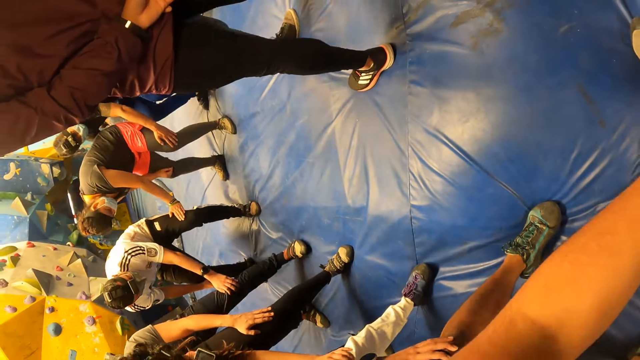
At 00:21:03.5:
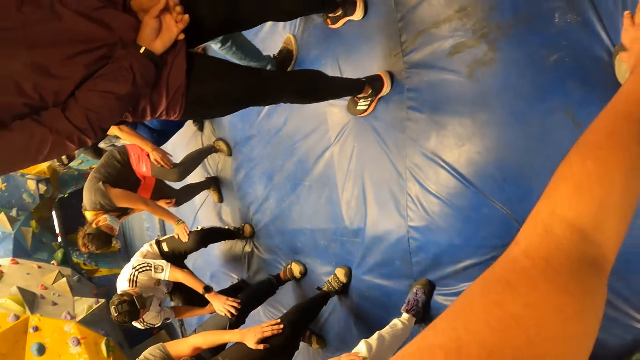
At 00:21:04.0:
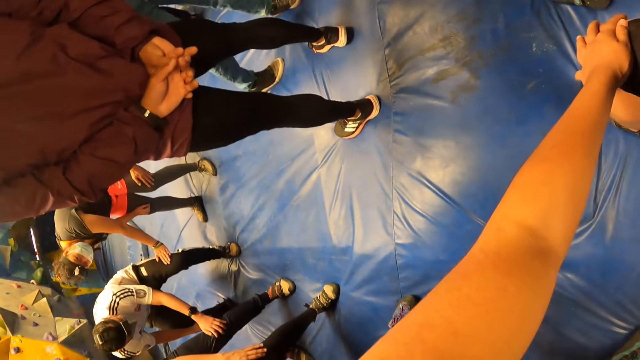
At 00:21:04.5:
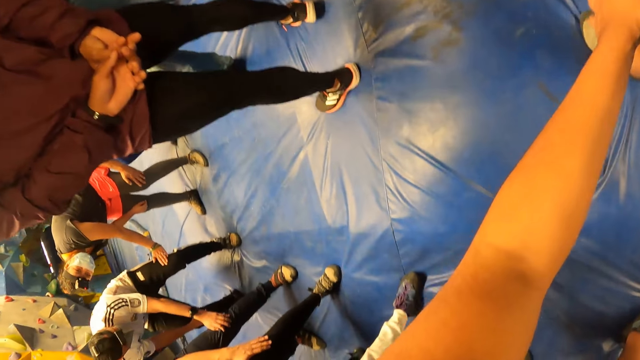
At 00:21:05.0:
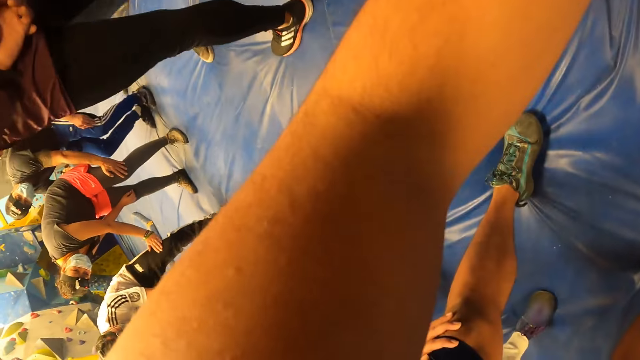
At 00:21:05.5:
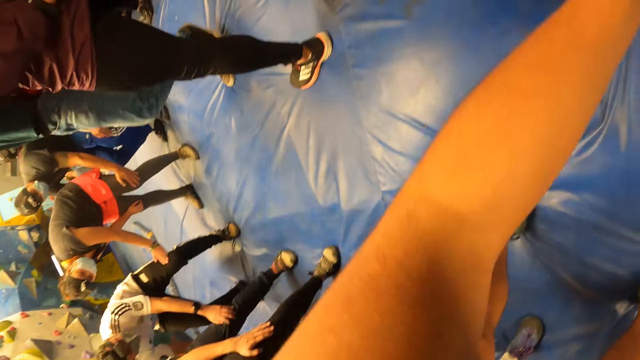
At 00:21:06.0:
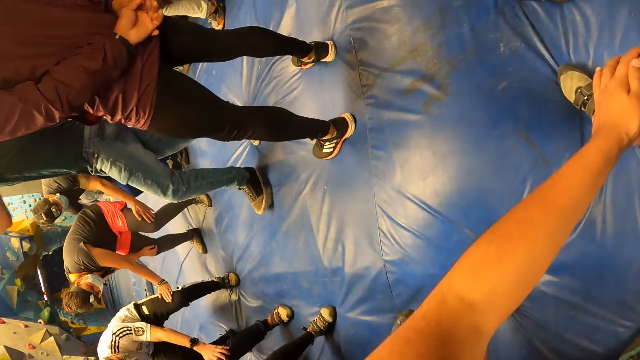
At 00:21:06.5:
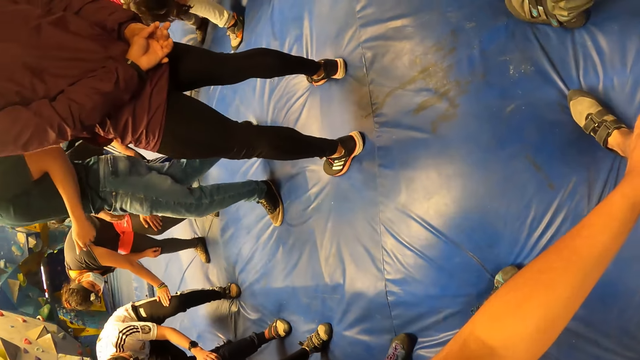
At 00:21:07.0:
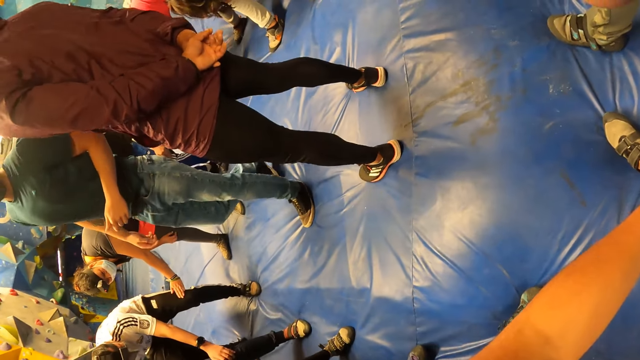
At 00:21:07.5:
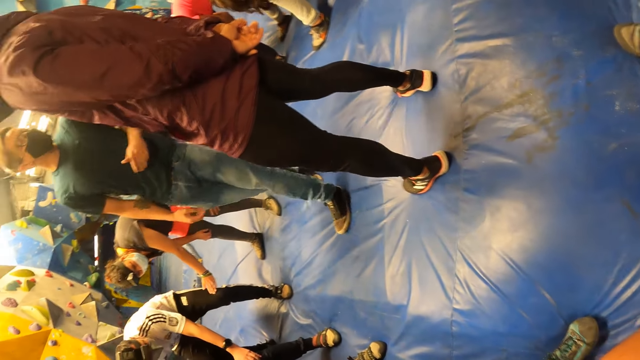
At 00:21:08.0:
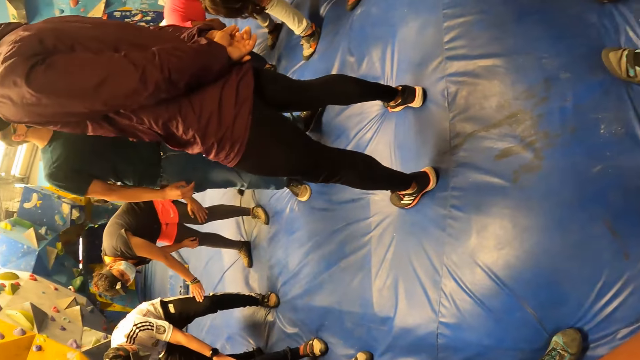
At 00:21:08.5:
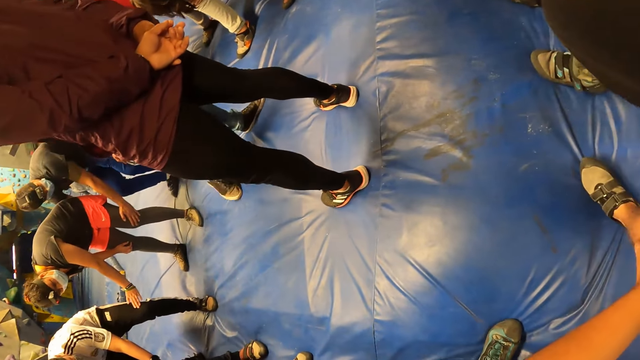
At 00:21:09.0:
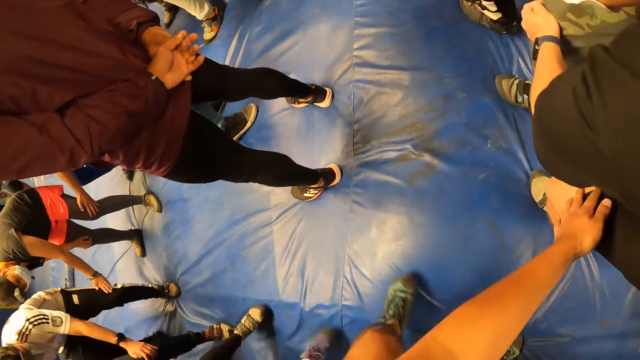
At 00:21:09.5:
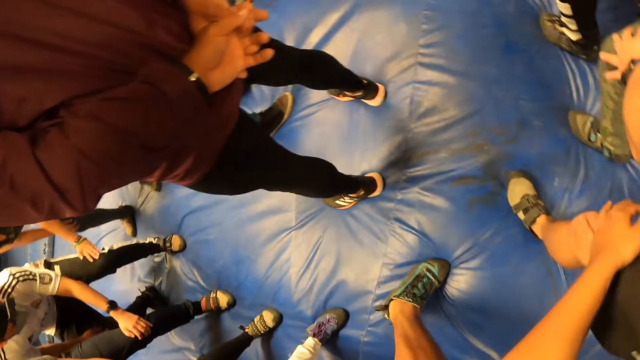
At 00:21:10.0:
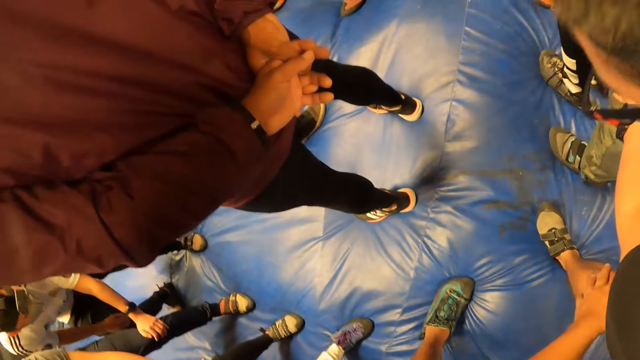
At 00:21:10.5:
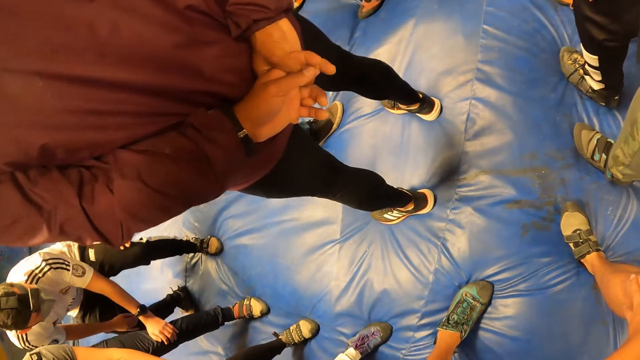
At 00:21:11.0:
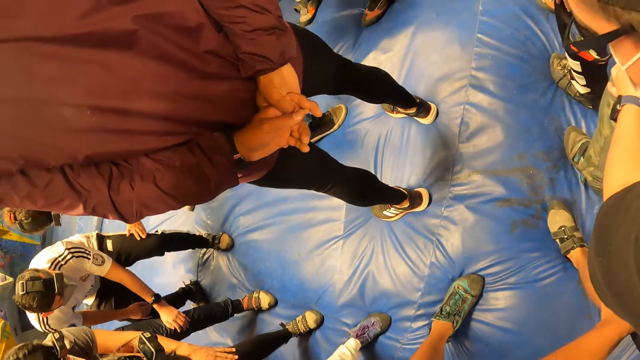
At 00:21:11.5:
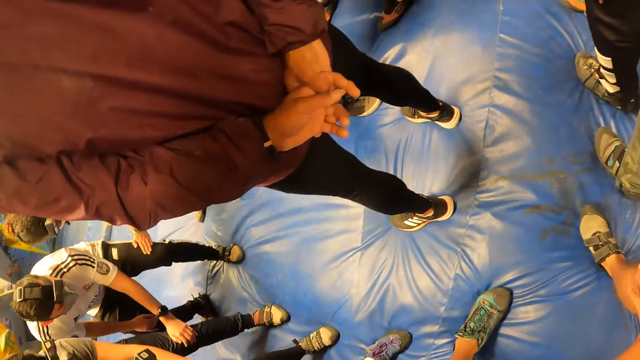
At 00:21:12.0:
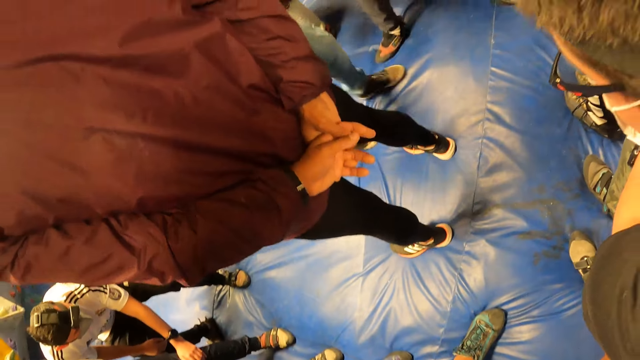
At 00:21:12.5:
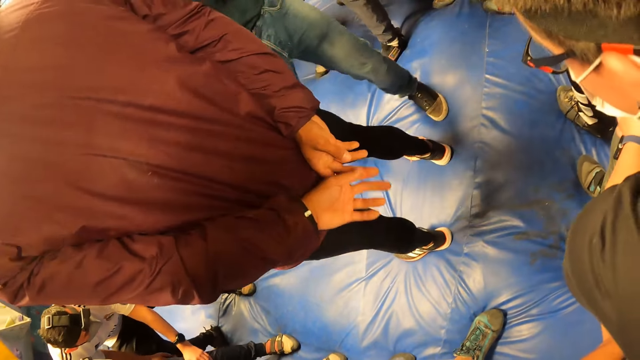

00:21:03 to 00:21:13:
The camera wearer moves the leg.

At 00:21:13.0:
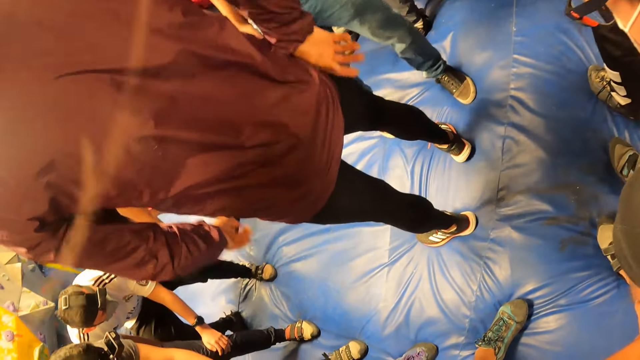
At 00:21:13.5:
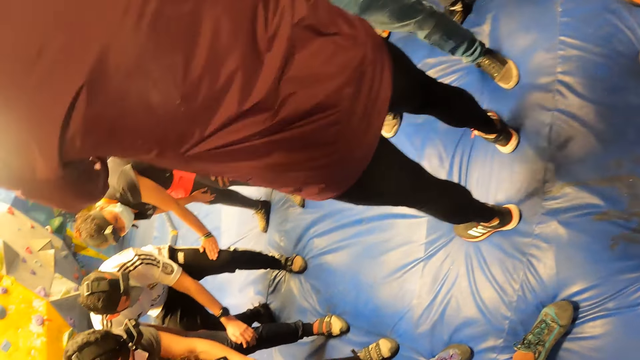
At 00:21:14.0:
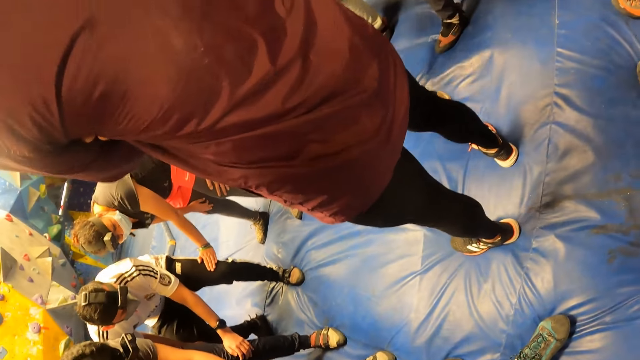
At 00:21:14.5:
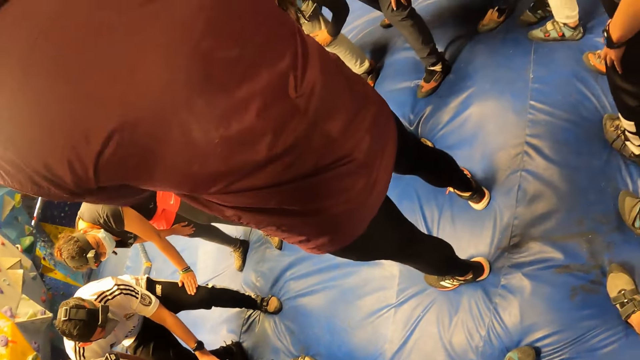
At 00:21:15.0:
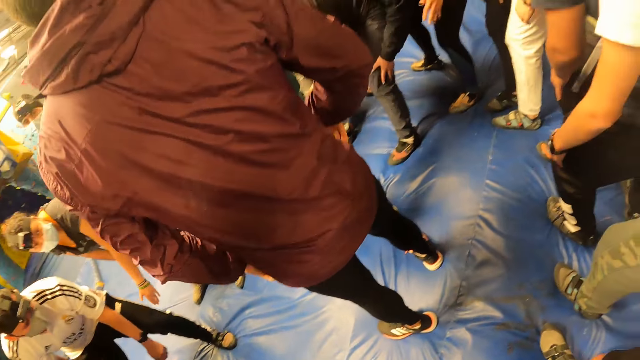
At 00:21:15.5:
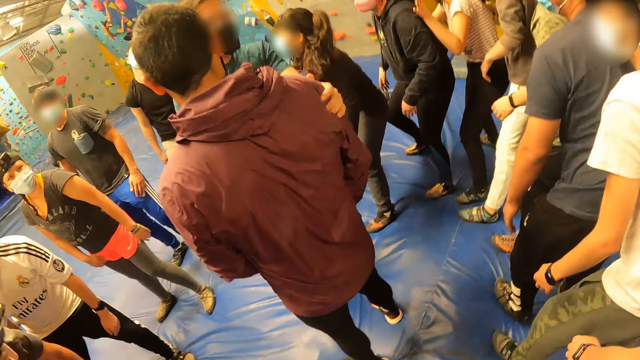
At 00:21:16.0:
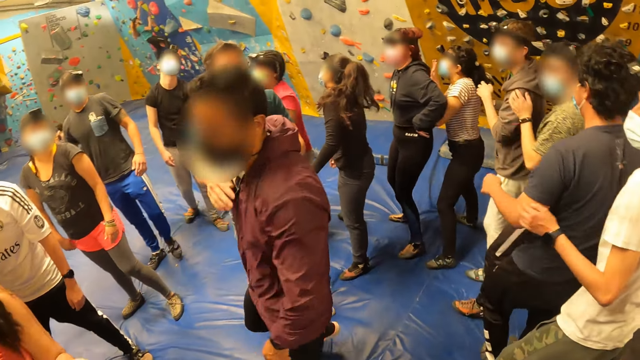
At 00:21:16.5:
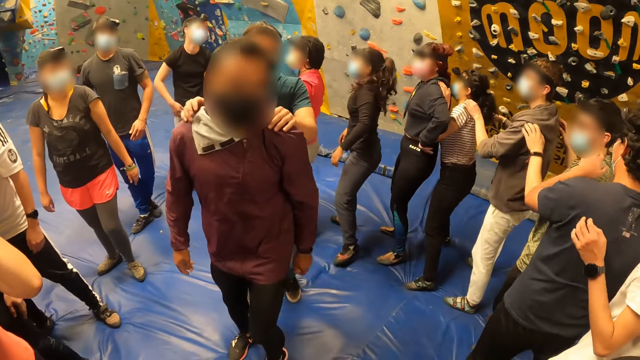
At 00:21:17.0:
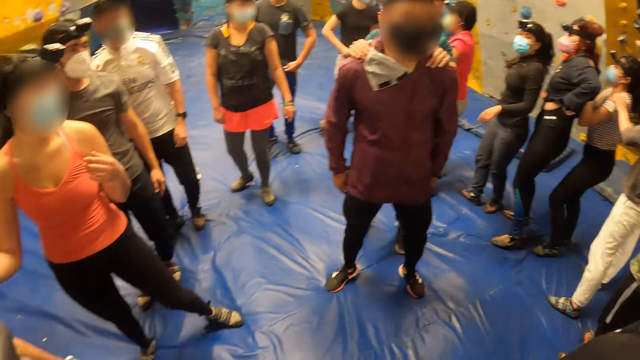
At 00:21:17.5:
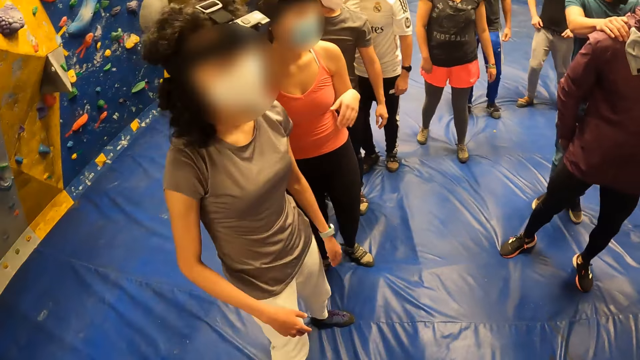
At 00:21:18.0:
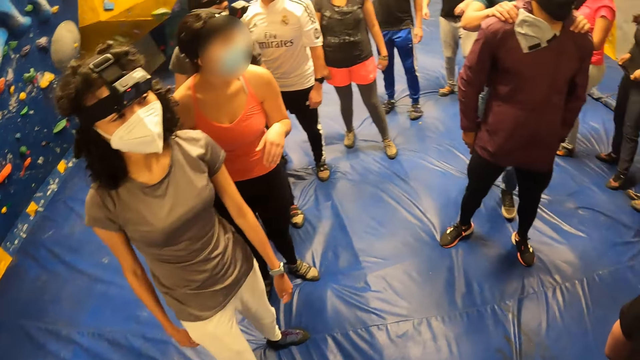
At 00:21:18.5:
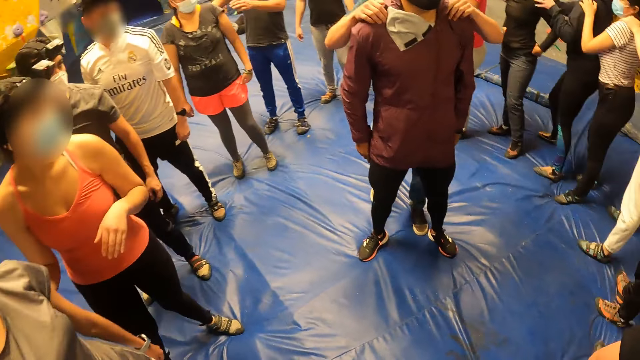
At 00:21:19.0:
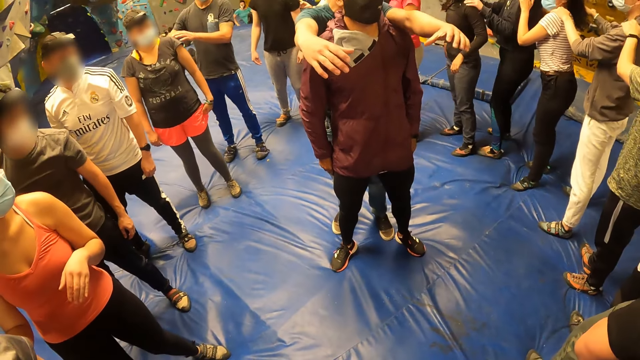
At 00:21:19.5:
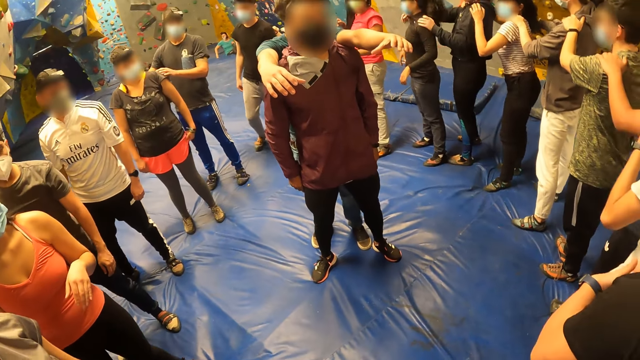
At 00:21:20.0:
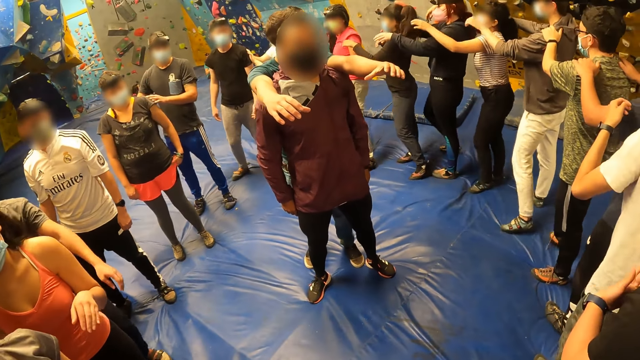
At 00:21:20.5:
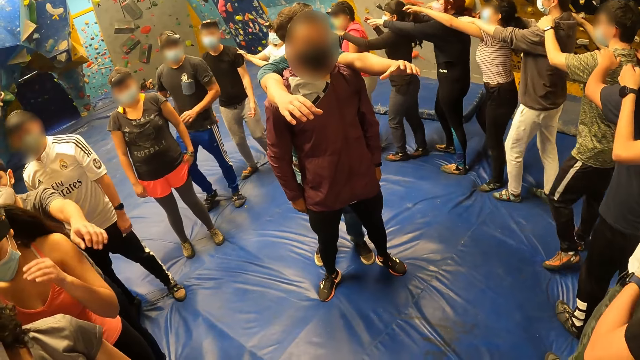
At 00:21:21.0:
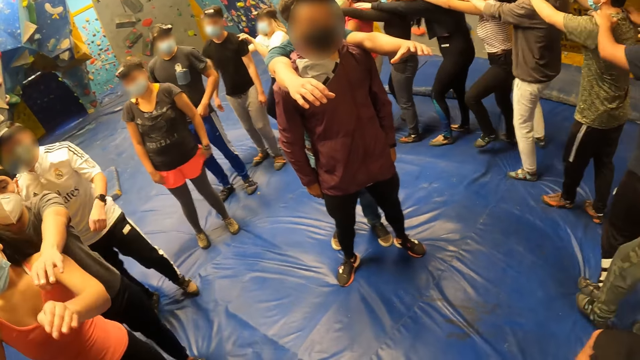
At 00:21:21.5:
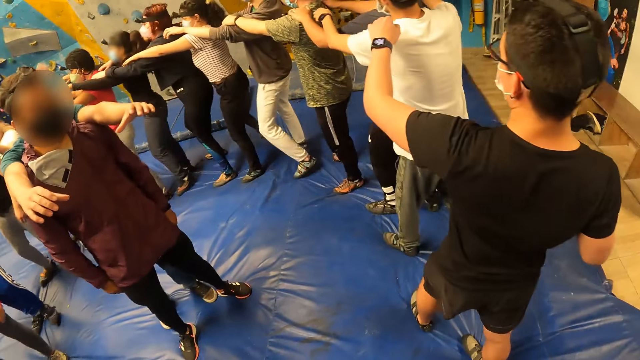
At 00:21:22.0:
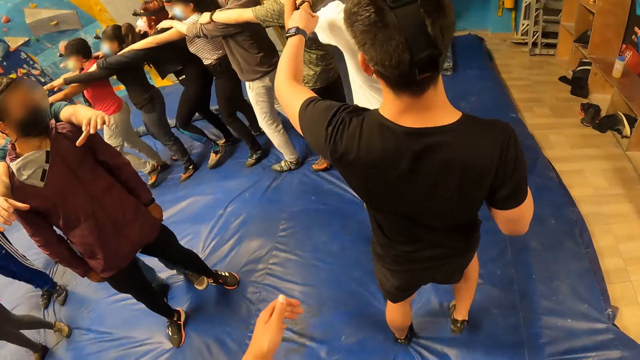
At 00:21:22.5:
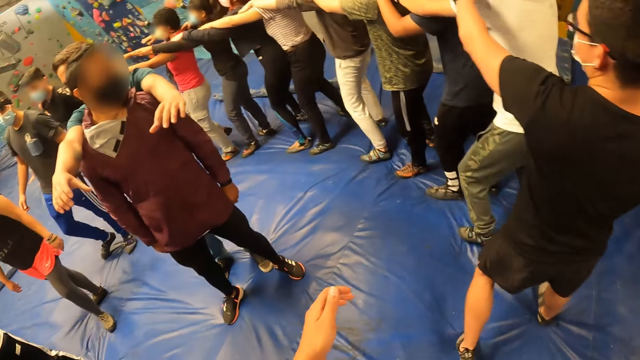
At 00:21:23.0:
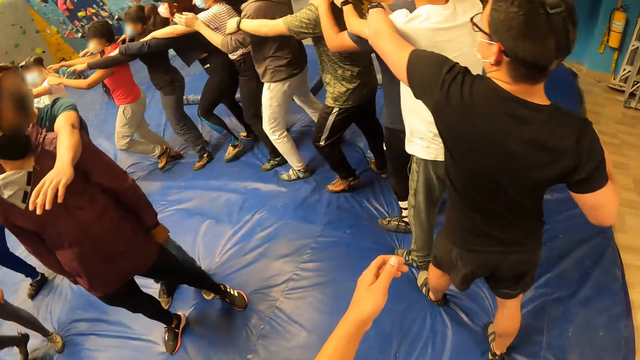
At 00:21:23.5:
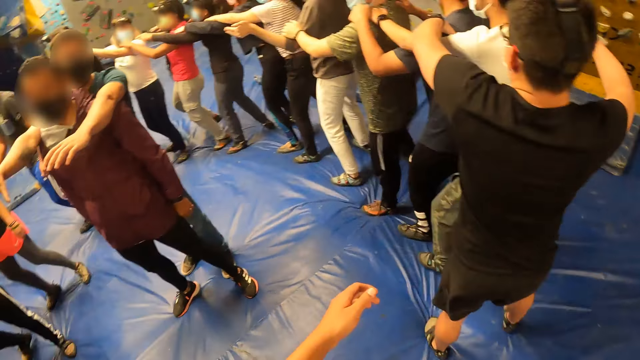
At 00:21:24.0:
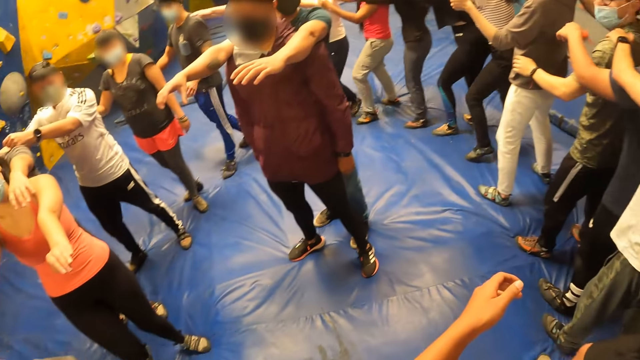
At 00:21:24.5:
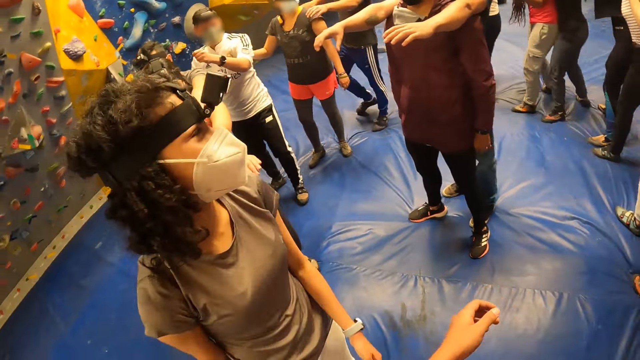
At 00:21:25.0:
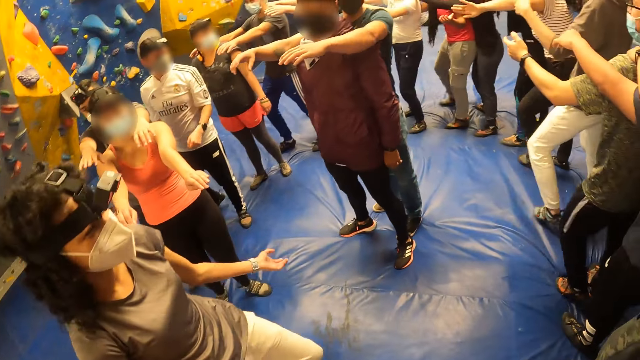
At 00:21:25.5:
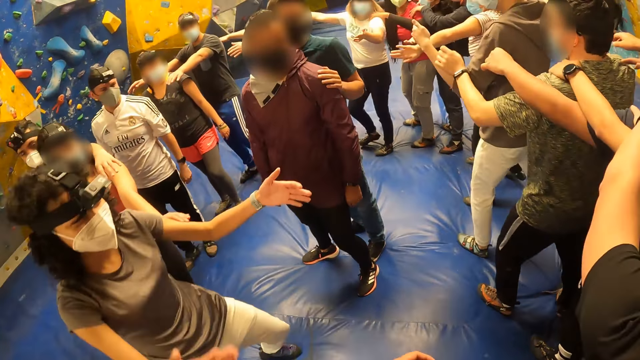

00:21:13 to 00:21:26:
The camera wearer stands. The man turns another man around with his hands. The first man places his hands on the shoulder of the other man. The camera wearer walks on the crash pads.
